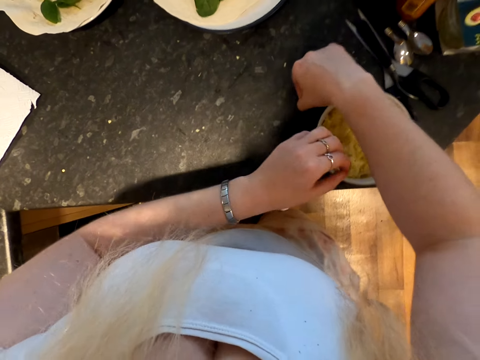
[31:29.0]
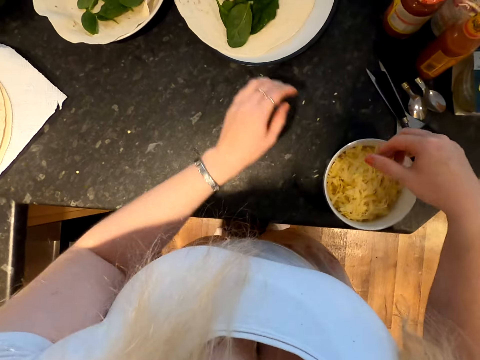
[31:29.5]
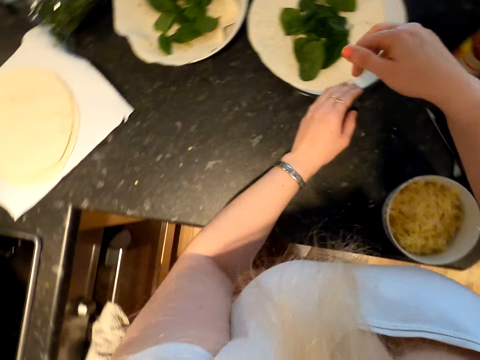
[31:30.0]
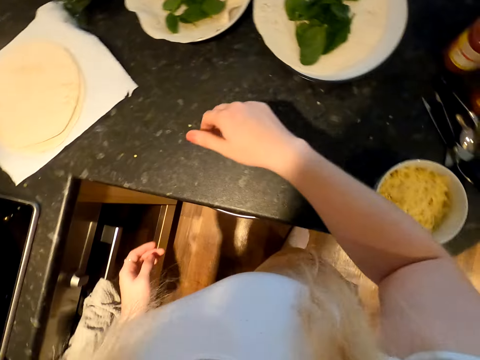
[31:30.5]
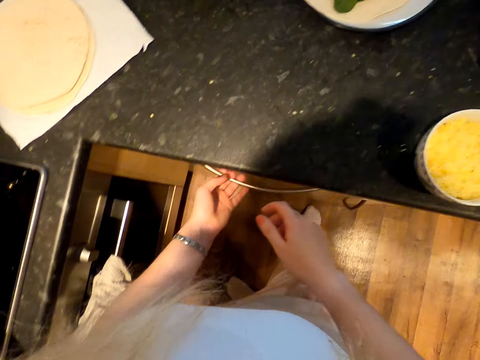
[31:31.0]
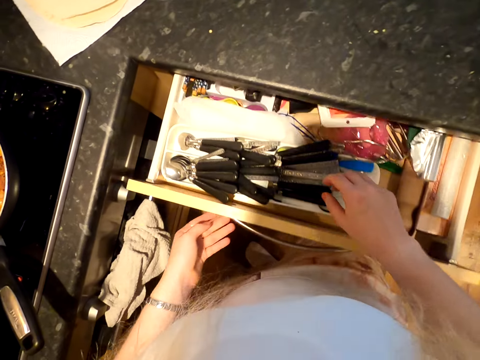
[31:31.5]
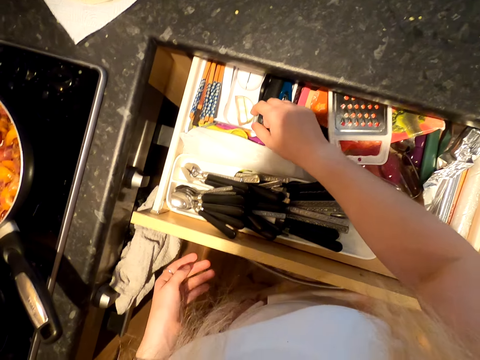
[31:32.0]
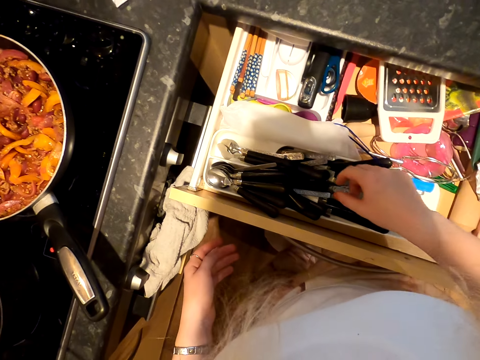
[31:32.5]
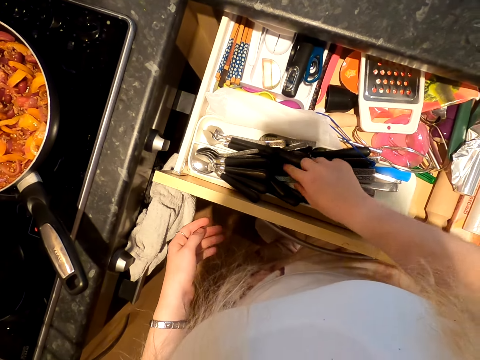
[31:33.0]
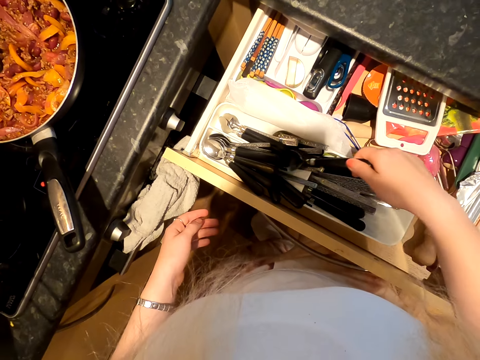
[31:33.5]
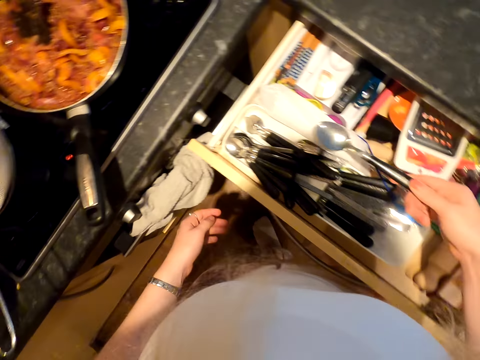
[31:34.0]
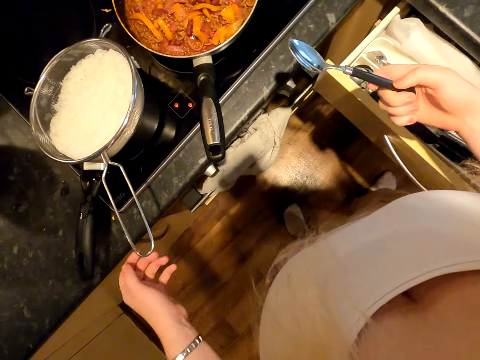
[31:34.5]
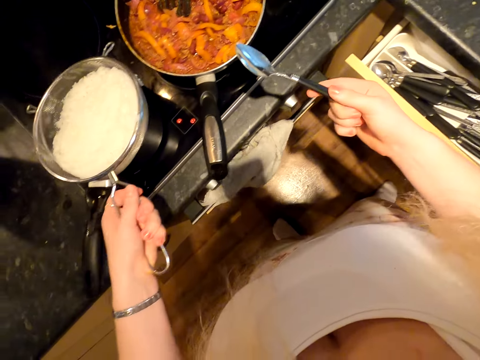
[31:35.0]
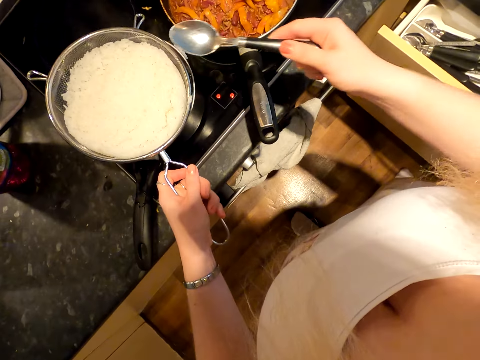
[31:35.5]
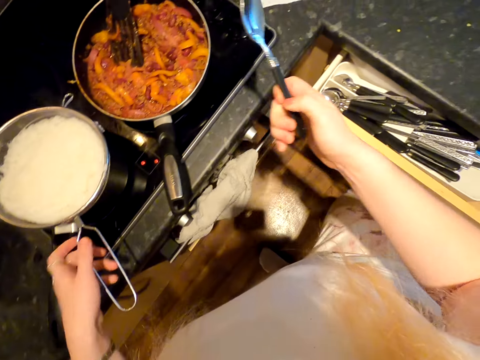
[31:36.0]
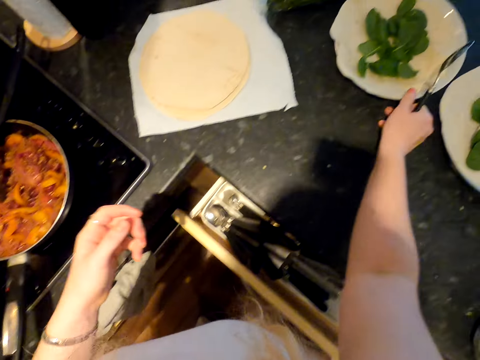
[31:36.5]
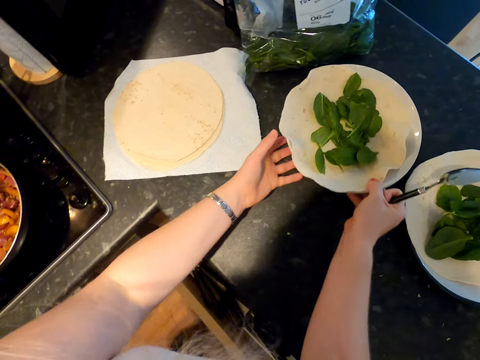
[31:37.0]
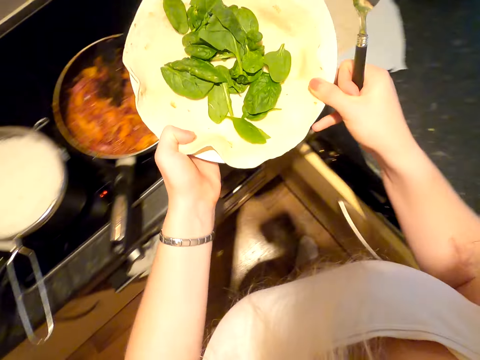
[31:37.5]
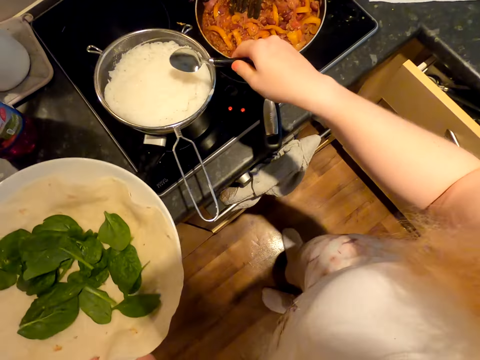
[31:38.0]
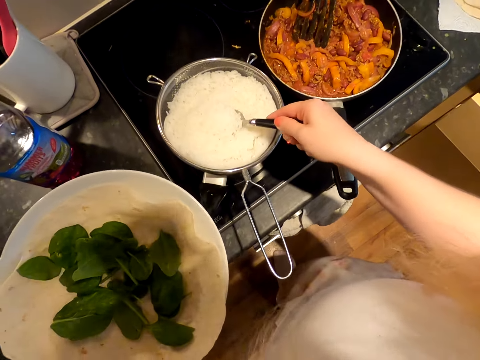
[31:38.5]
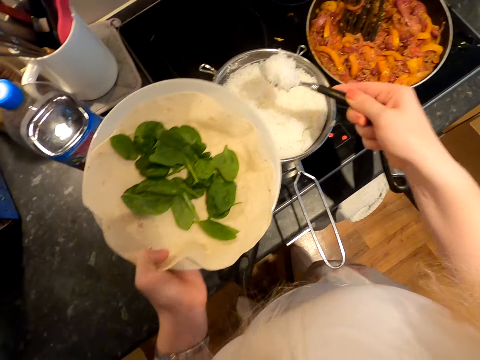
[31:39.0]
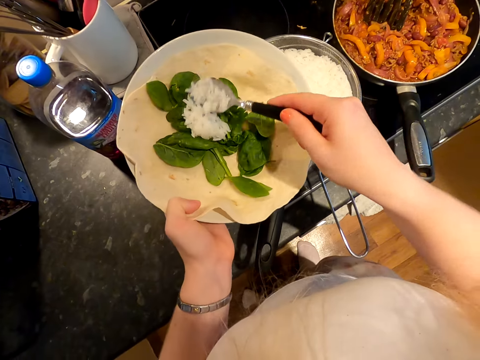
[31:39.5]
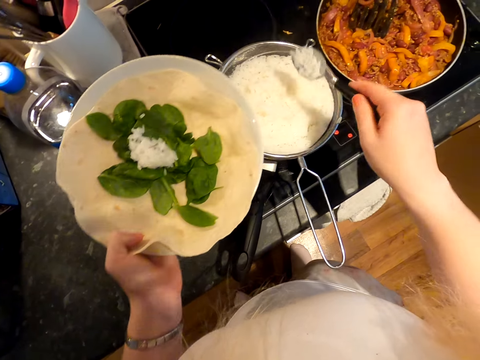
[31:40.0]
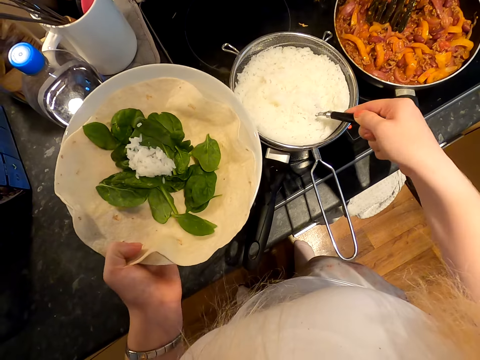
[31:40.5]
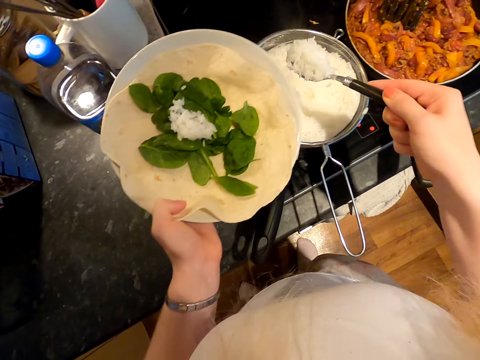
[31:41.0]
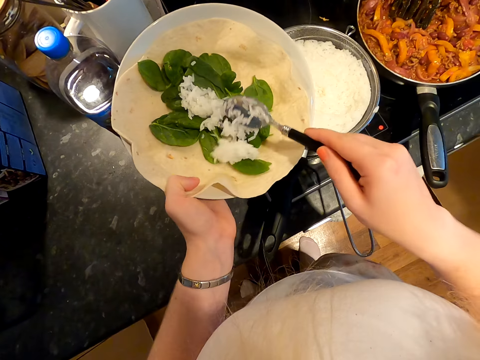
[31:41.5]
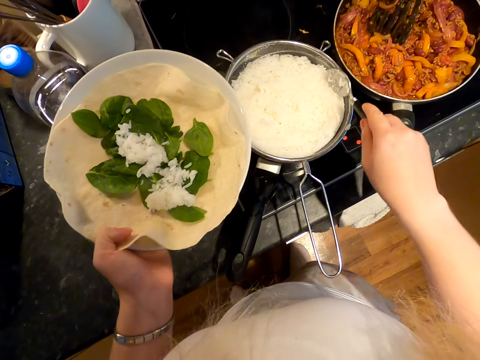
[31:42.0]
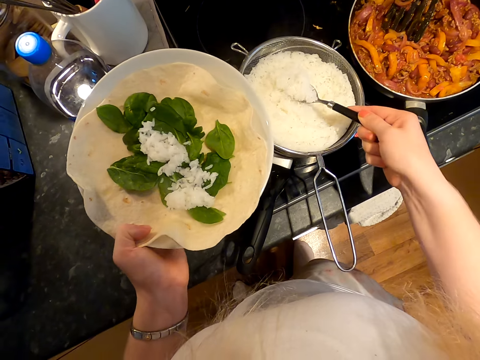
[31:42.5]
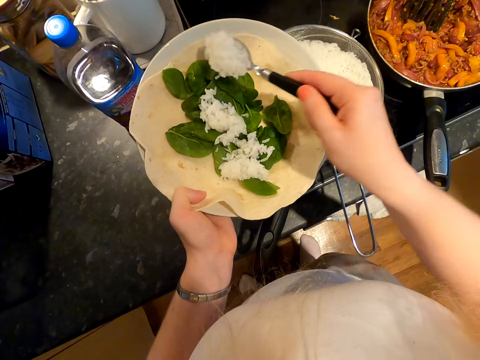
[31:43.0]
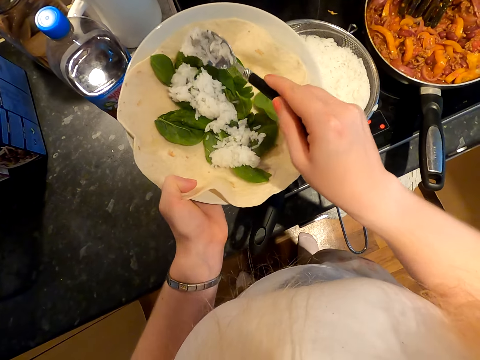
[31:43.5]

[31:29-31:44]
The camera wearer collects a cheese particle. They drop the cheese particle. They drop the cheese particle again. They touch a plate. They open the cabinet drawer. They pick up a spoon. They hold a strainer and lower the strainer. They pick up the plate and hold the plate with the other hand. They serve the rice into the plates of chapatis.

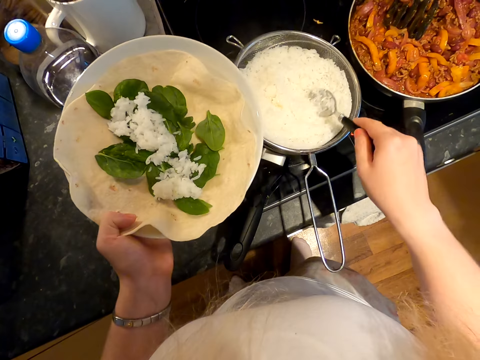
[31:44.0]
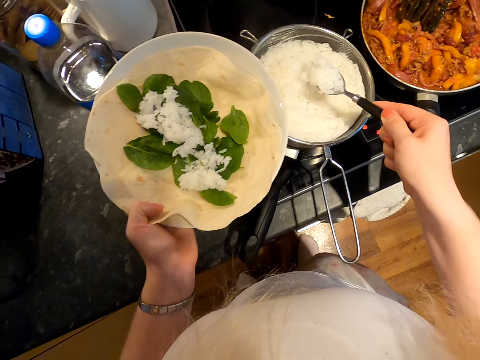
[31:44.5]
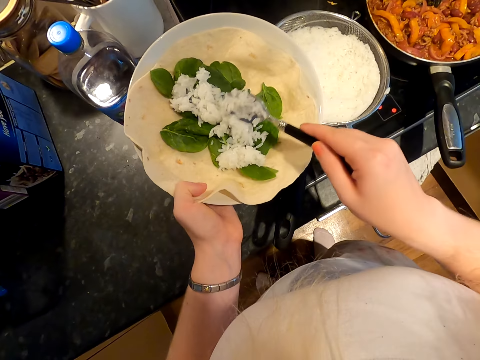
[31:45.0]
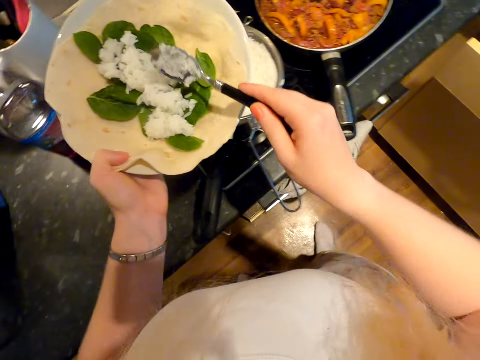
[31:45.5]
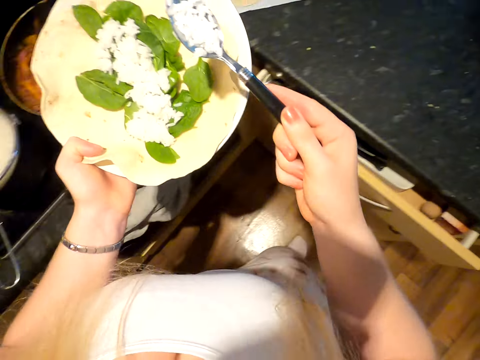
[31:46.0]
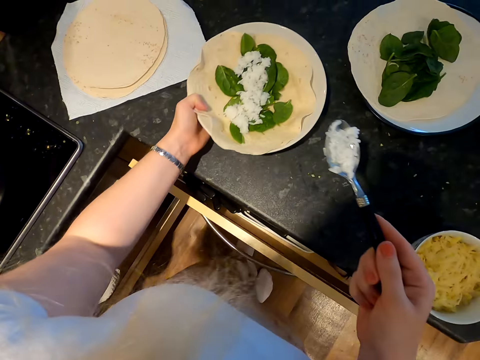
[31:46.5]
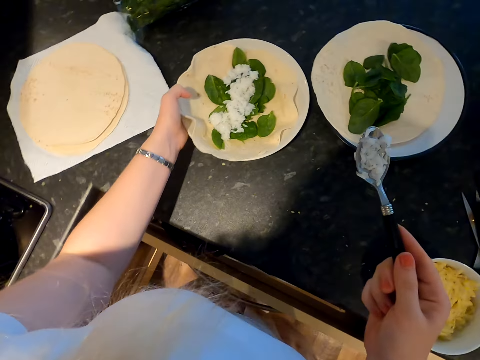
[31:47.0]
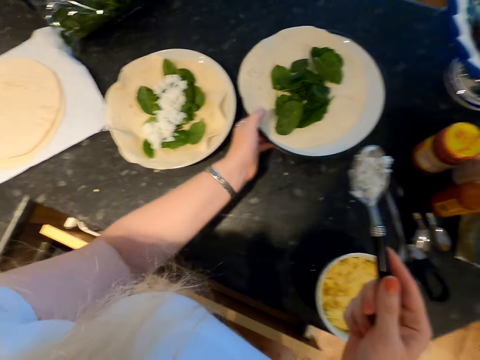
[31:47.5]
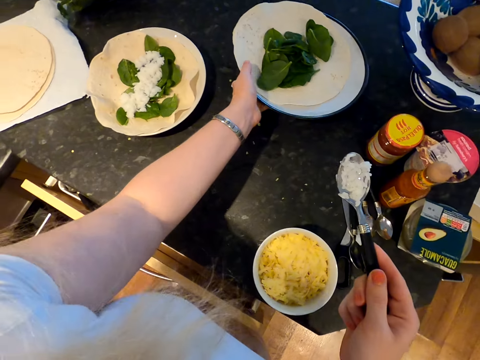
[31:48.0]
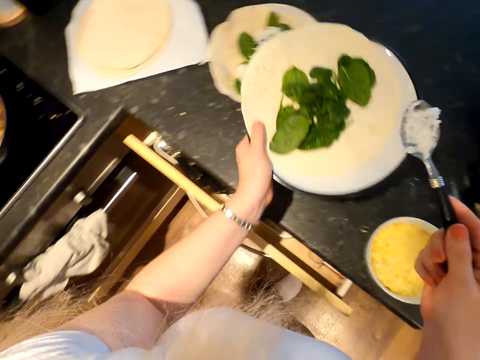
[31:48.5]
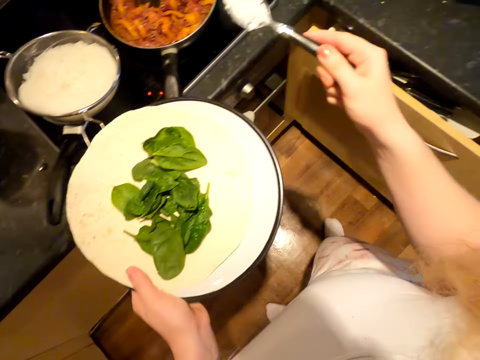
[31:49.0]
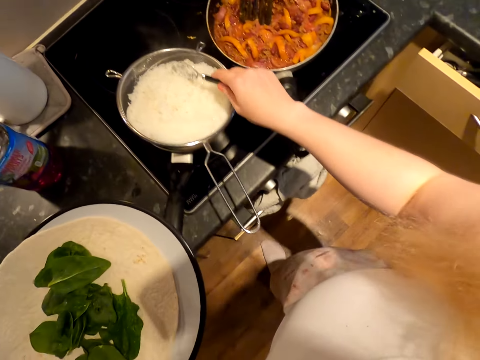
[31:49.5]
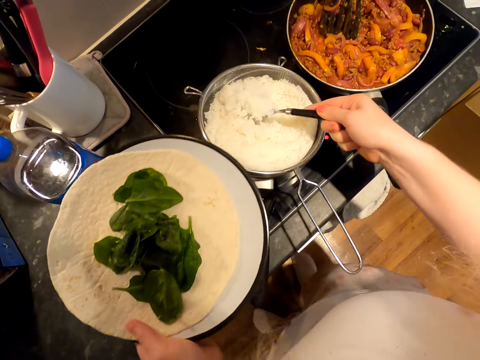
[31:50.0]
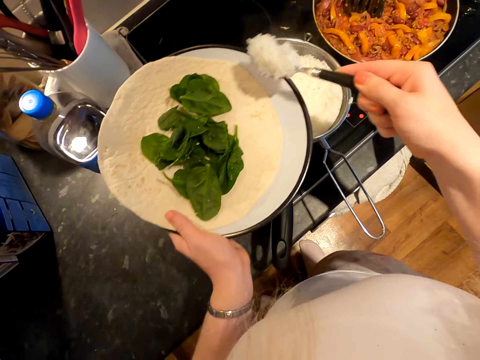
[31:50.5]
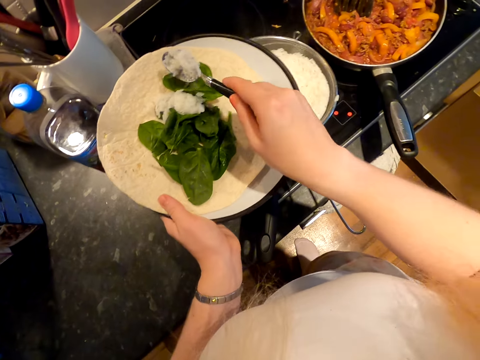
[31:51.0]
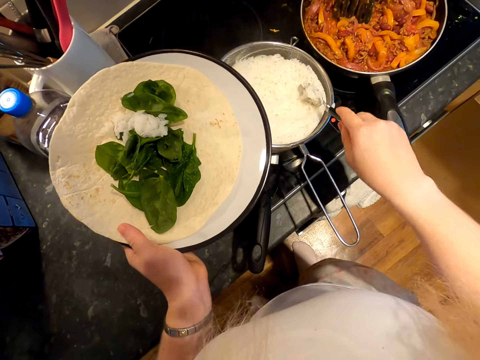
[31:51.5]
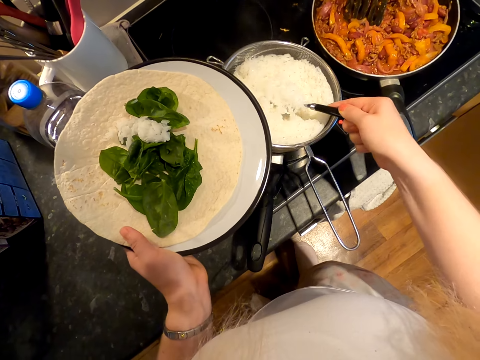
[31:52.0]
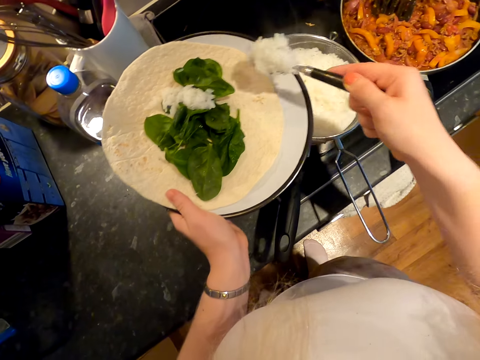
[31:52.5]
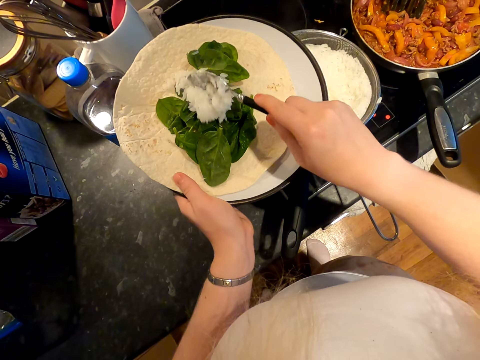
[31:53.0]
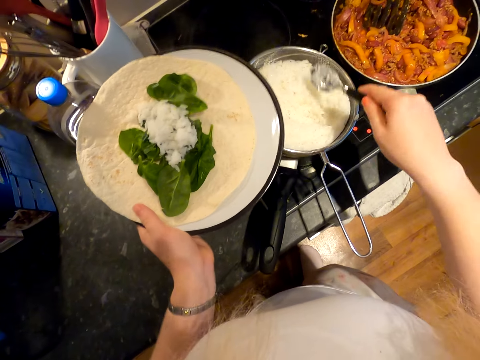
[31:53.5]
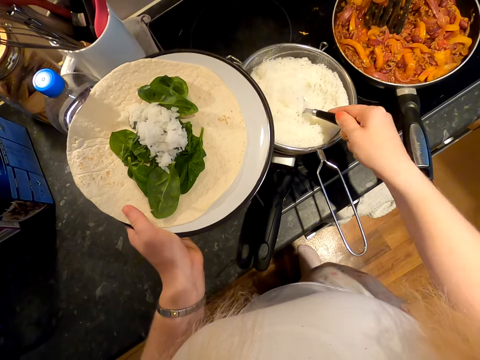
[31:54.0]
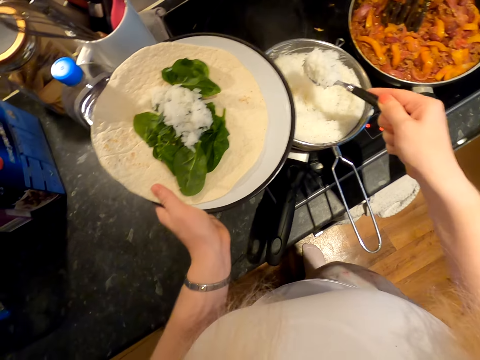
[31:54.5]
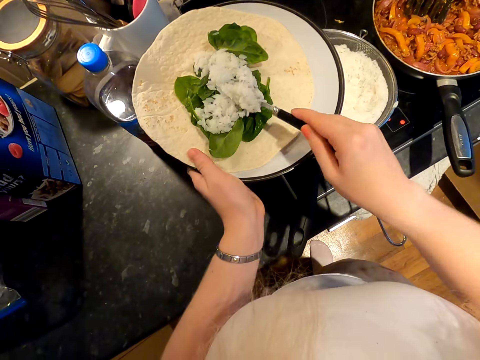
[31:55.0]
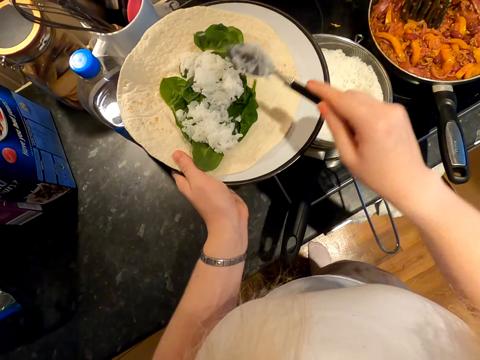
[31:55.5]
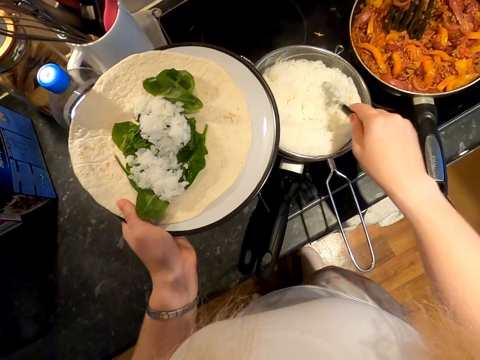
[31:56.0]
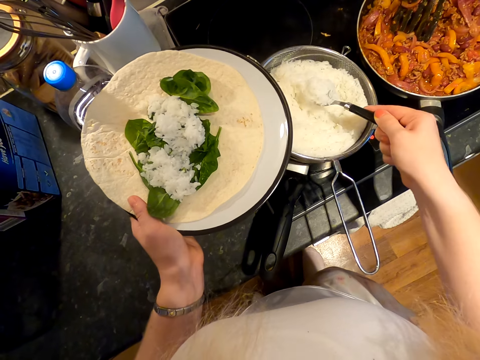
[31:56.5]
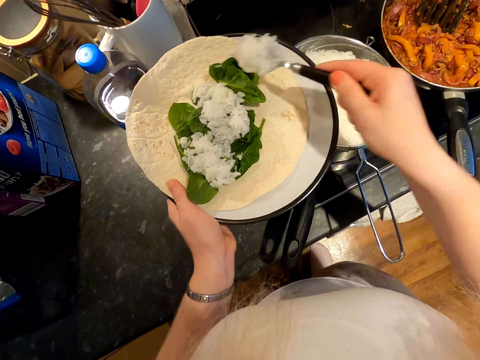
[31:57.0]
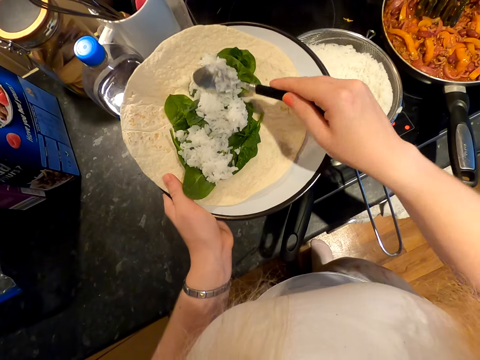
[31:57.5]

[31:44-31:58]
The camera wearer moves around. They put the plate down, pick up the plate, and serve rice.
